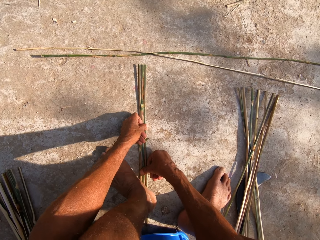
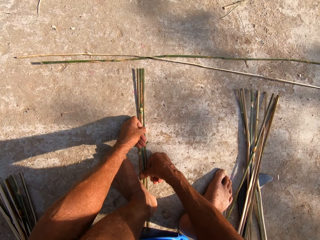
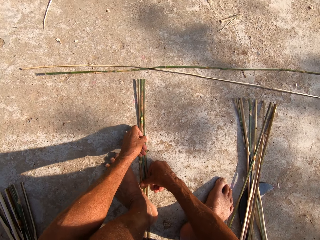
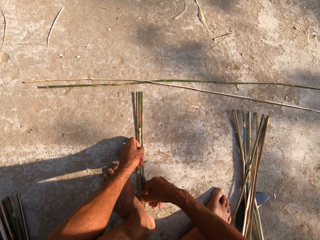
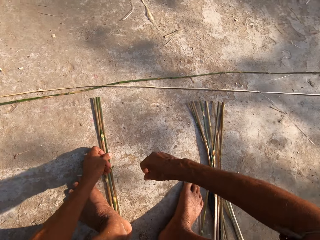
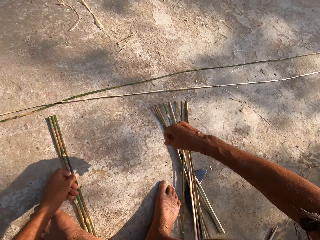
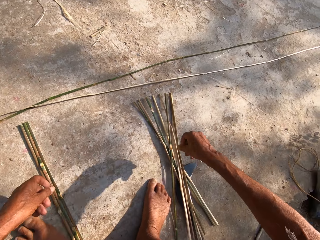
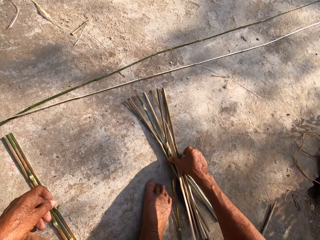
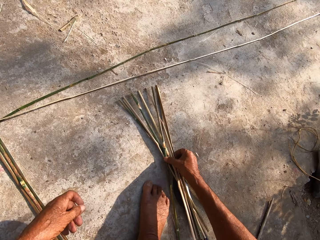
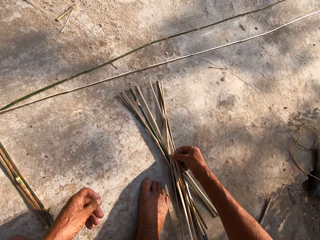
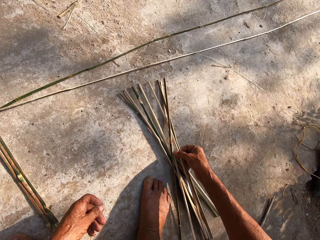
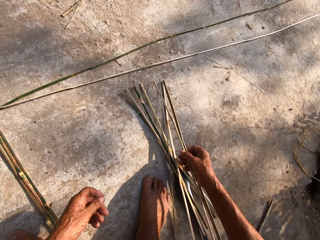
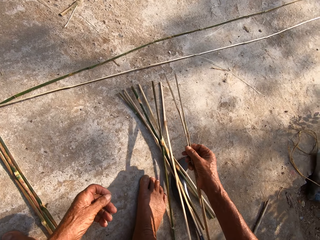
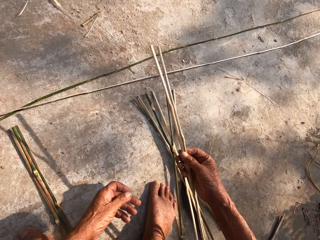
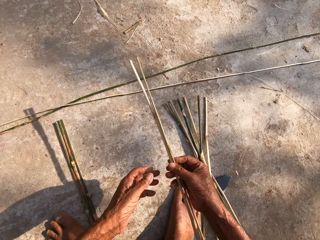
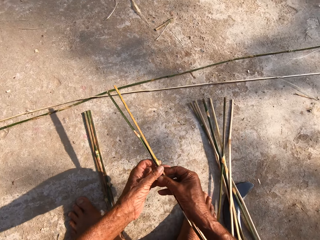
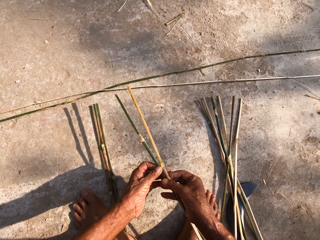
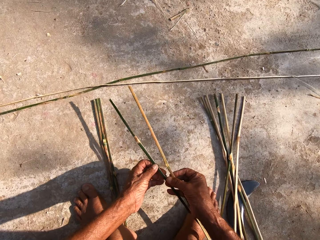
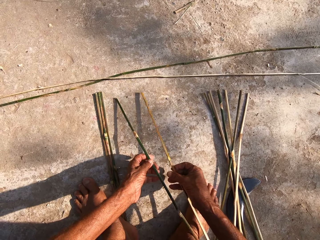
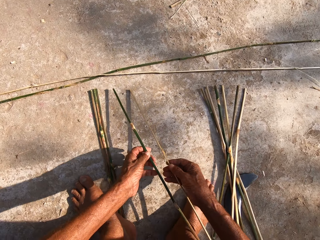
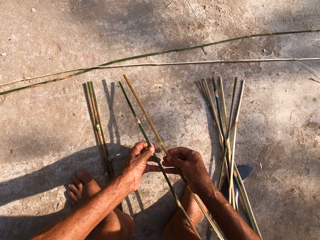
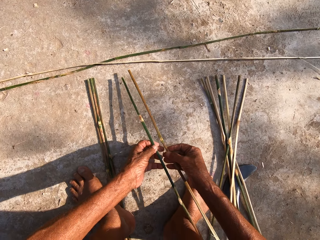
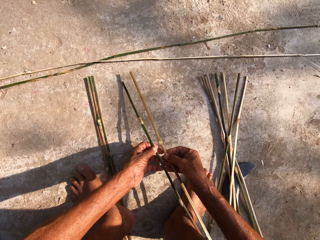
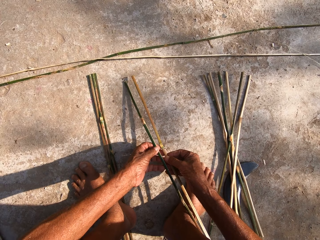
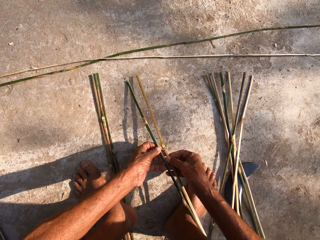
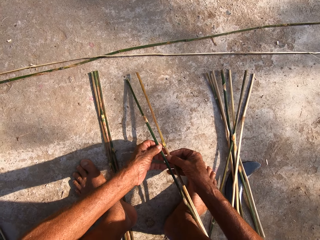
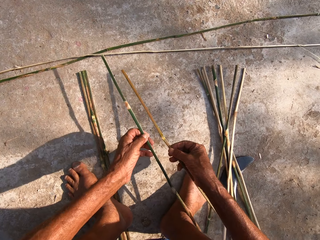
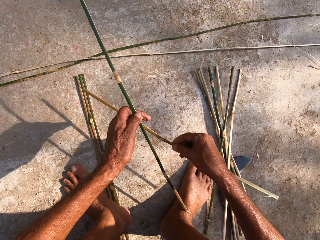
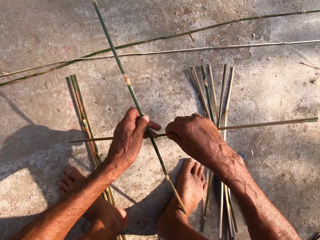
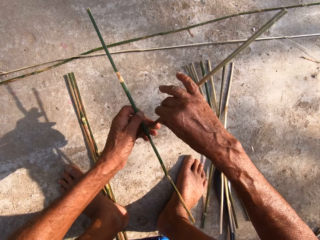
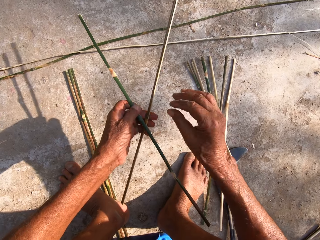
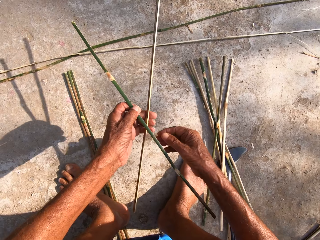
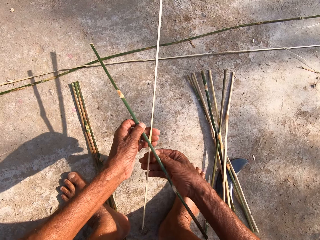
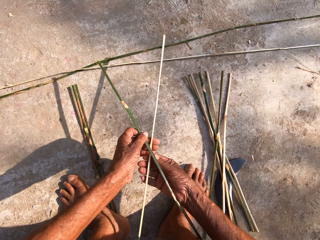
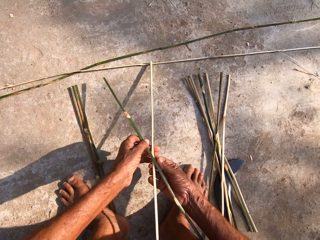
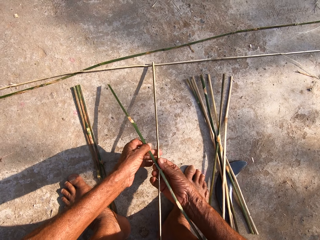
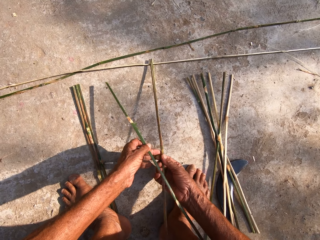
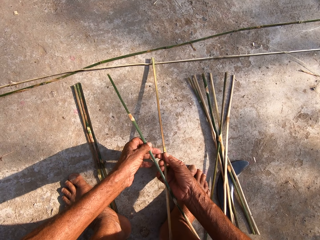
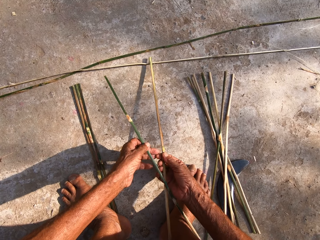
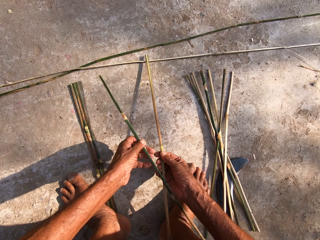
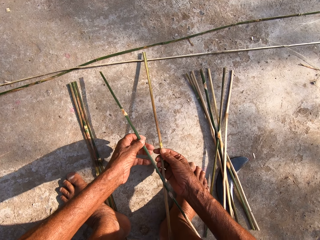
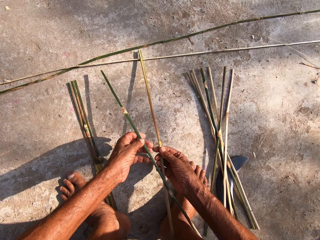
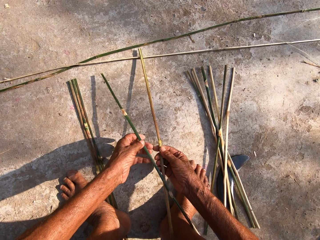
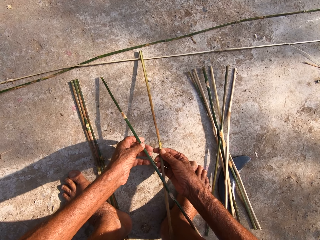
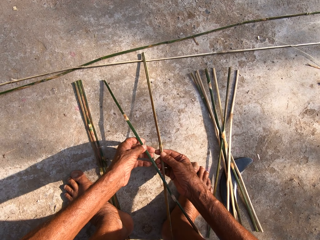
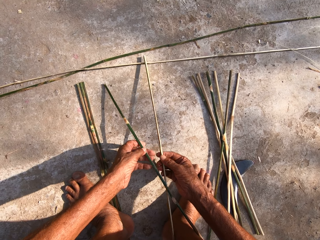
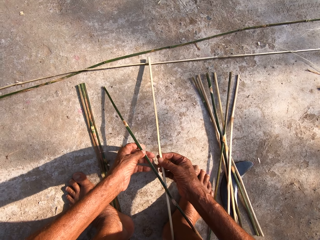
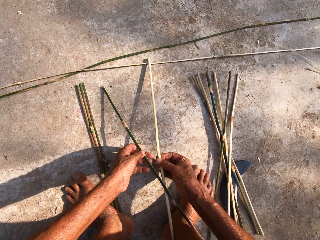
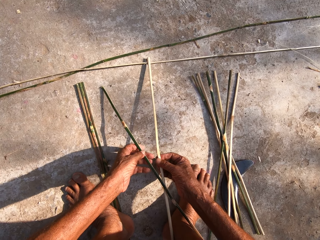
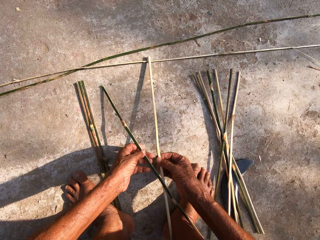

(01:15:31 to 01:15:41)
The camera wearer picks the bamboo strips or sticks from the floor with his right hand. He holds the bamboo strips with both hands. He arranges the sticks.

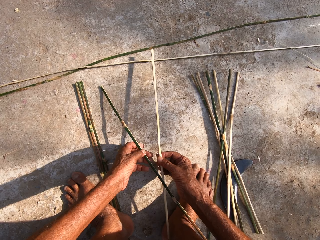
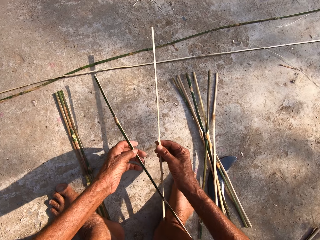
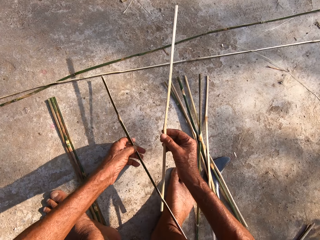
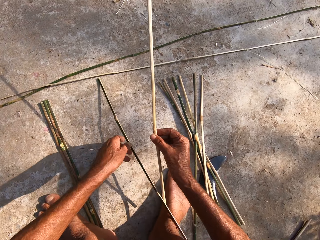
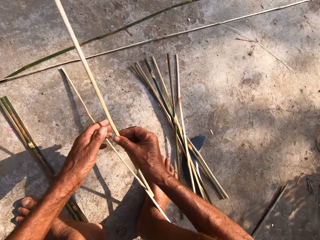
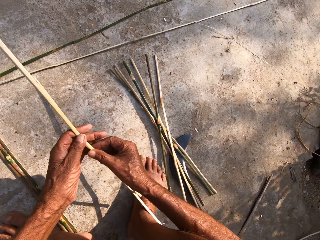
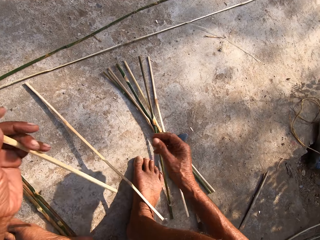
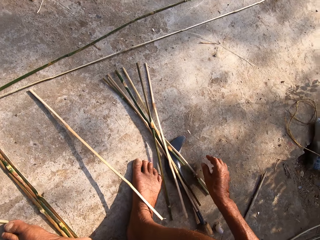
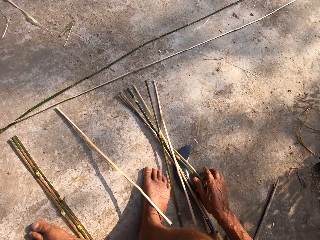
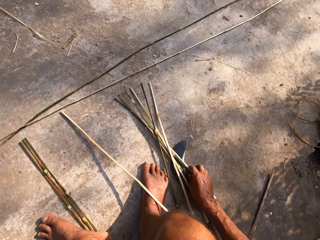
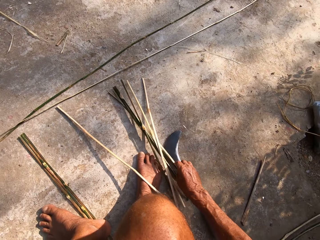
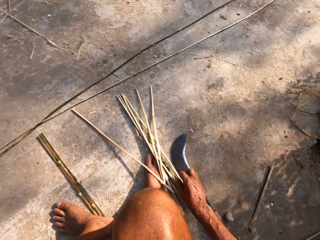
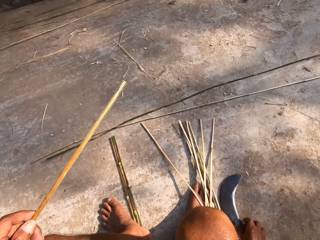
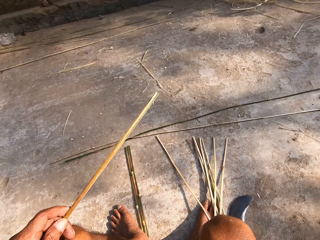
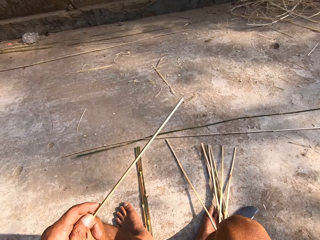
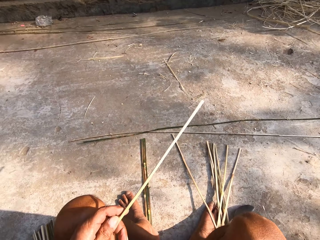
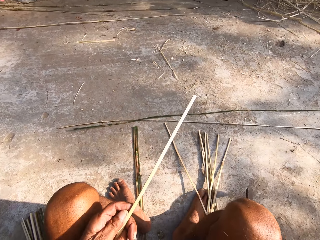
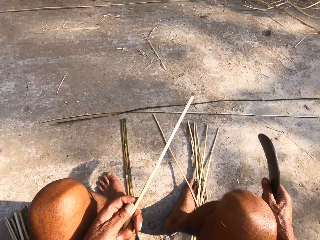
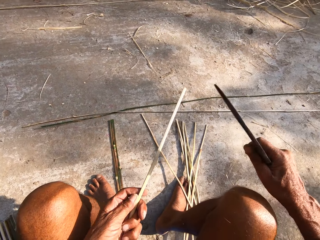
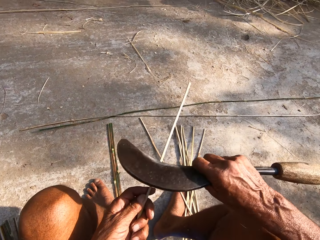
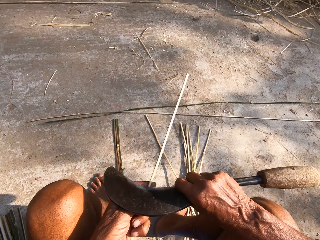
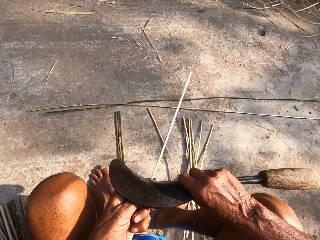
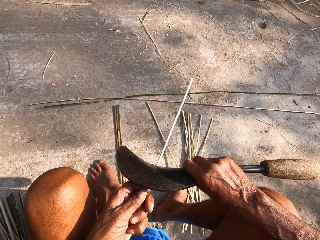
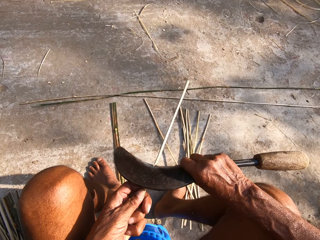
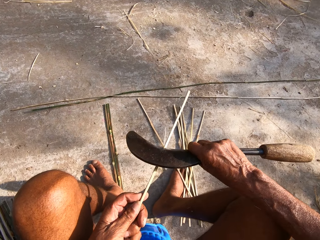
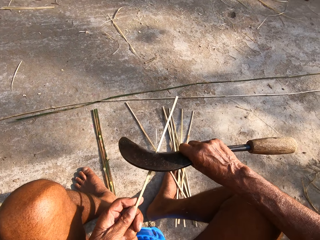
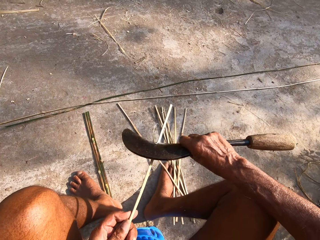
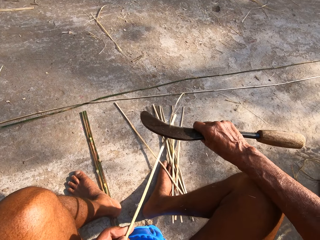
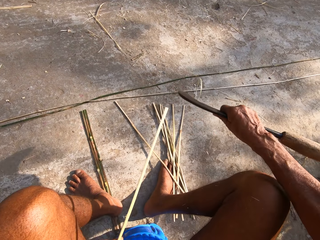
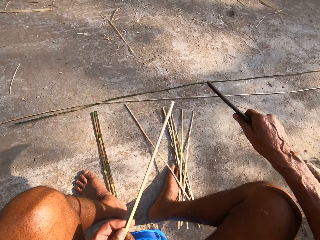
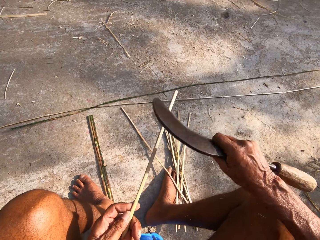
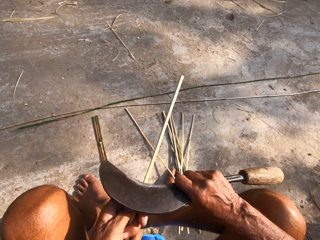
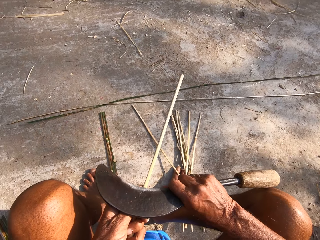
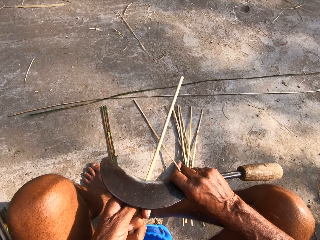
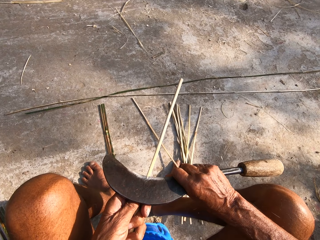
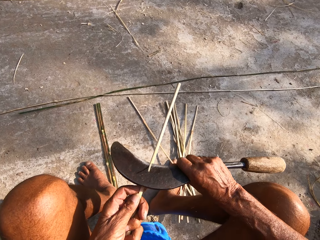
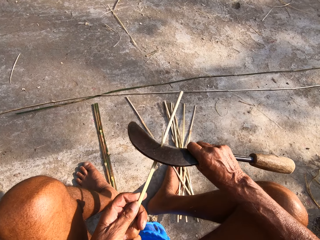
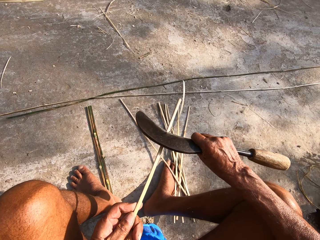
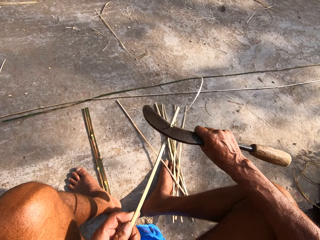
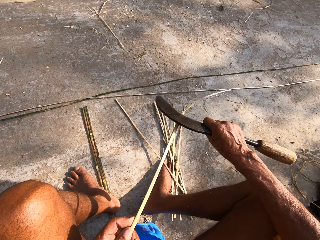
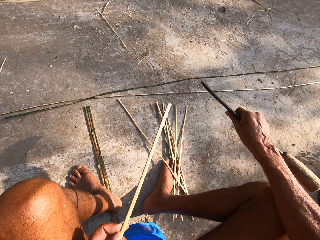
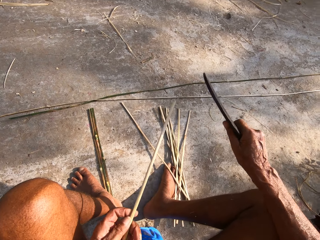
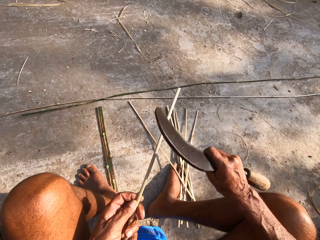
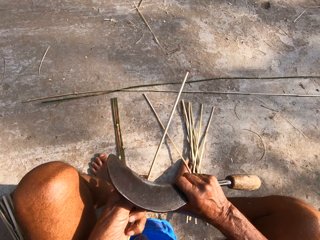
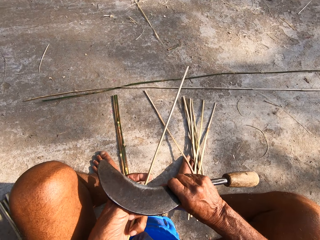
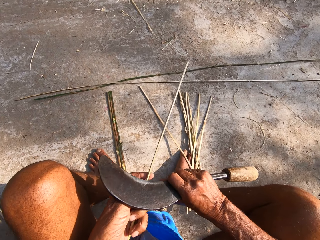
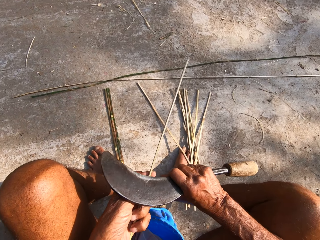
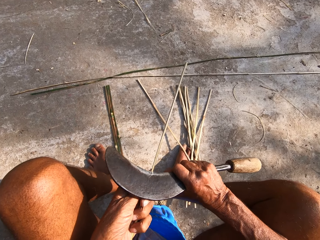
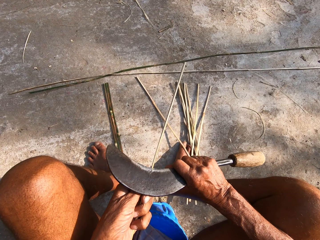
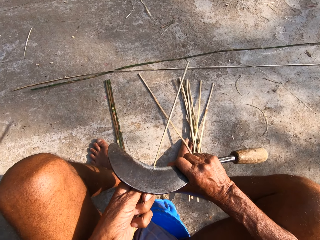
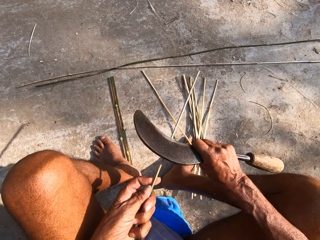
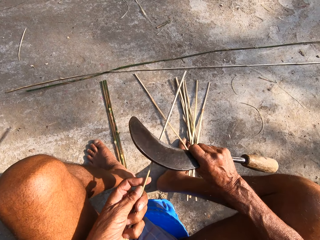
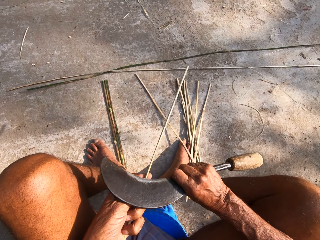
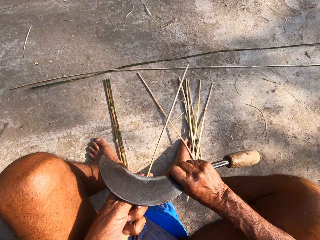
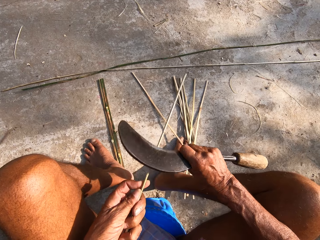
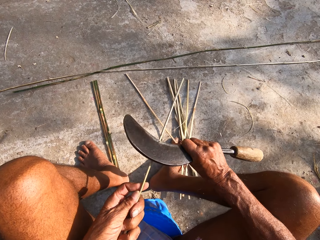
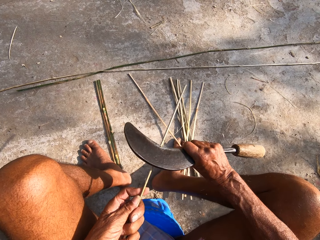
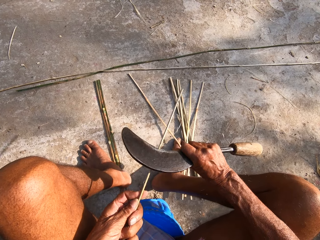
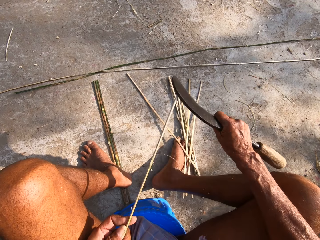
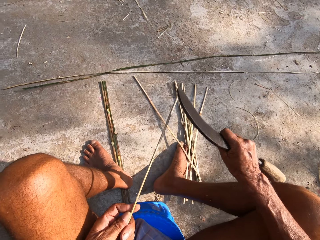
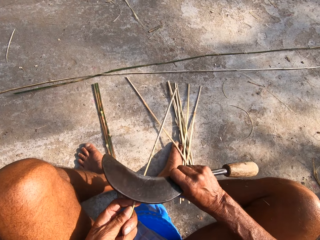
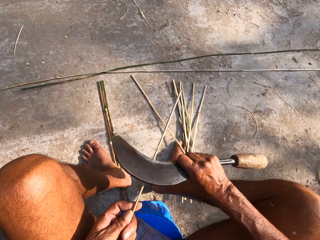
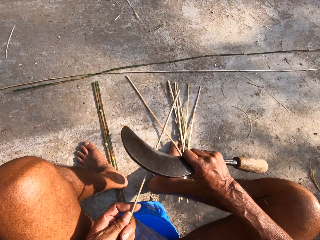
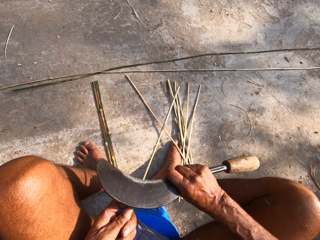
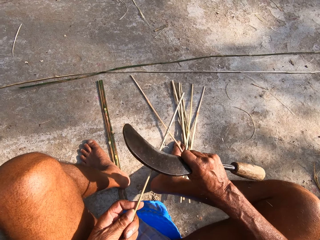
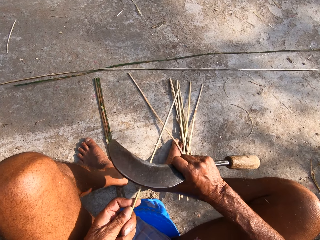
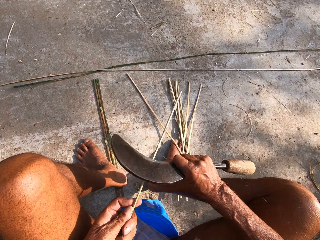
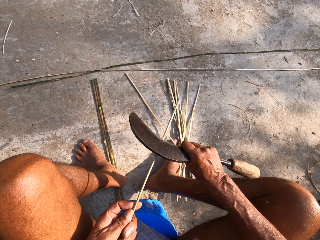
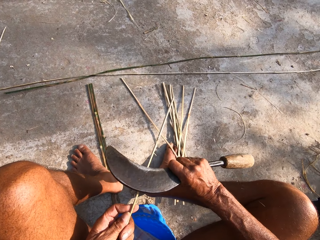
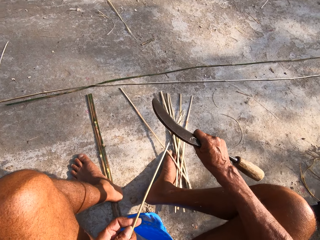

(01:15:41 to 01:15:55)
The camera wearer places the bamboo strip on the floor with his left hand. He holds the bamboo strip with his left hand. He moves the bamboo strips on the floor with his right hand. He picks bamboo sticks. He picks the kukri knife from the floor with his right hand. He peels the bamboo strip in his left hand with the kukri knife in his right hand.
